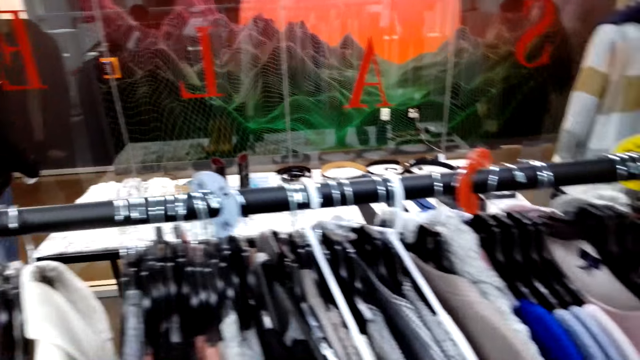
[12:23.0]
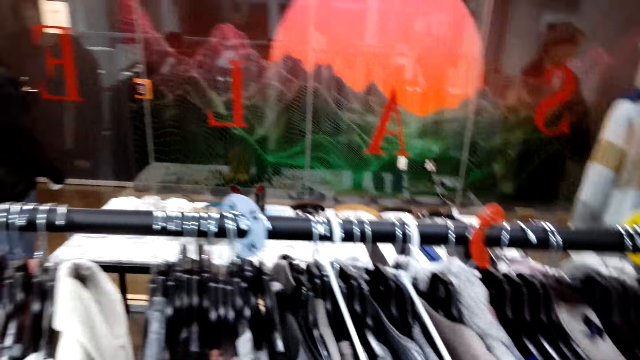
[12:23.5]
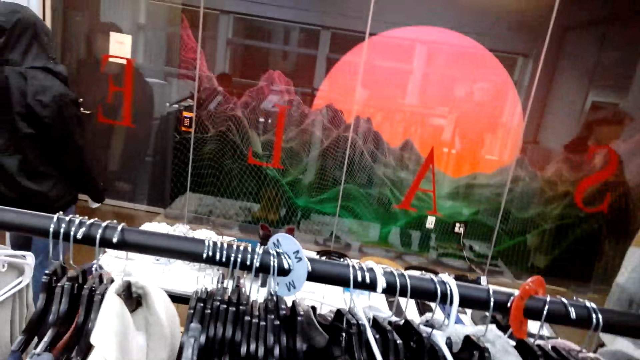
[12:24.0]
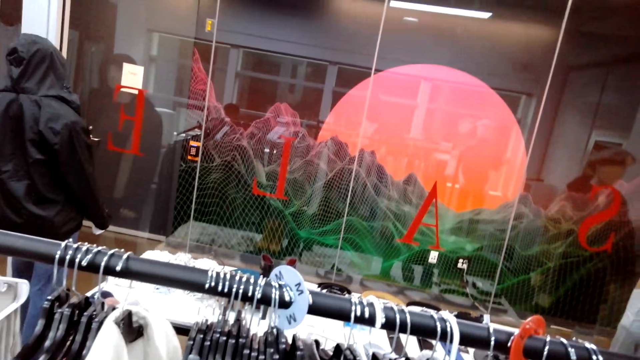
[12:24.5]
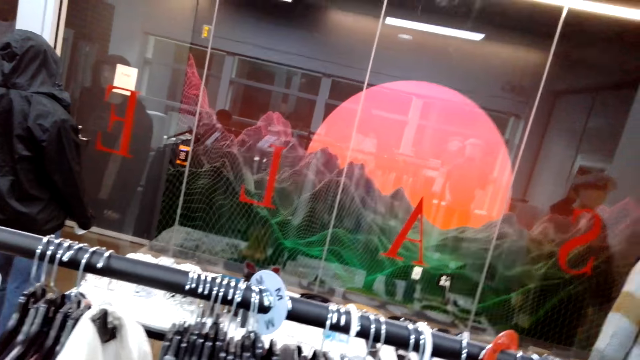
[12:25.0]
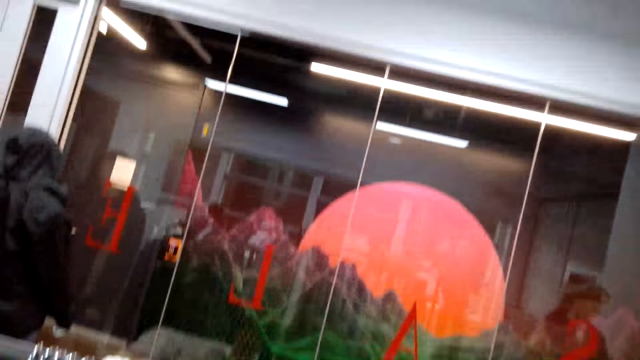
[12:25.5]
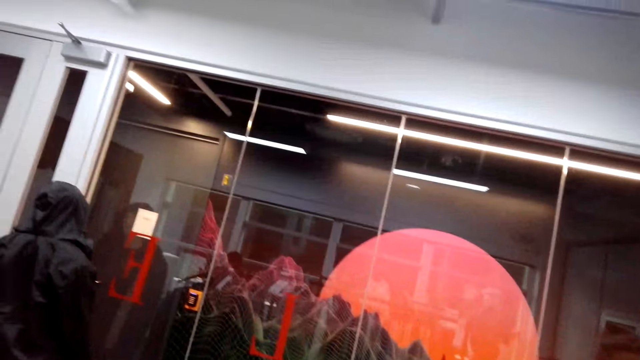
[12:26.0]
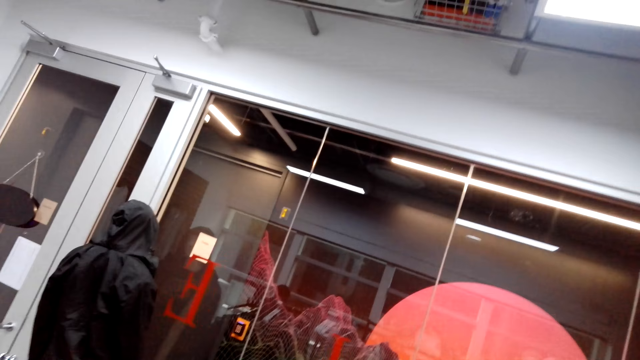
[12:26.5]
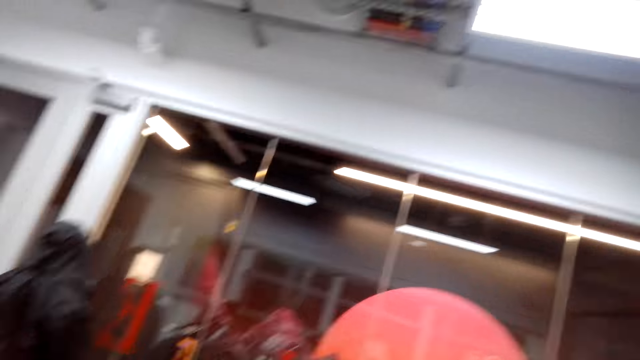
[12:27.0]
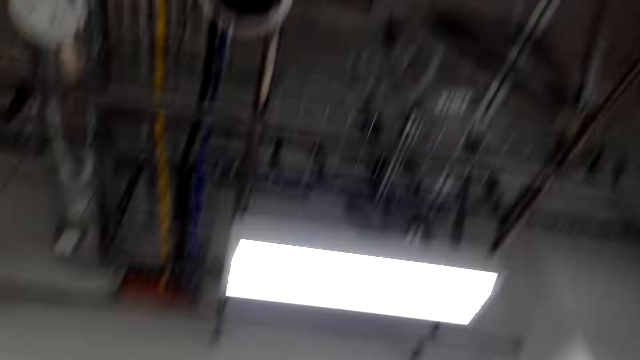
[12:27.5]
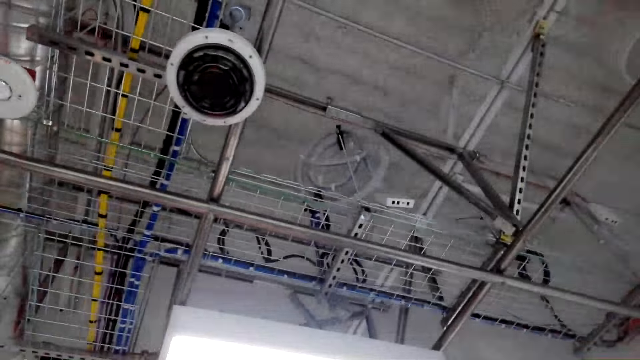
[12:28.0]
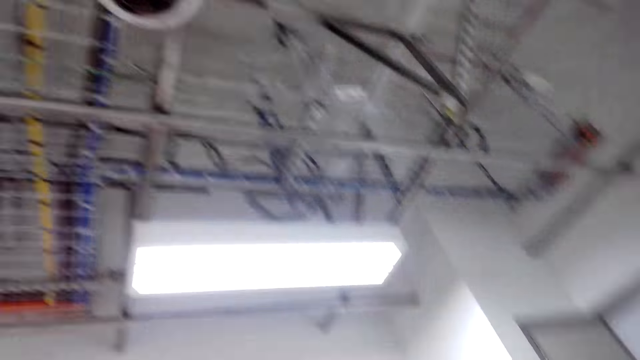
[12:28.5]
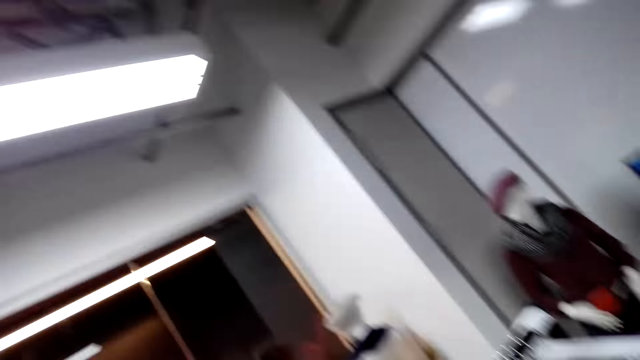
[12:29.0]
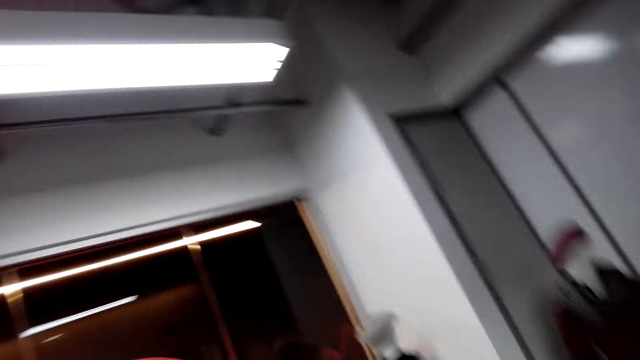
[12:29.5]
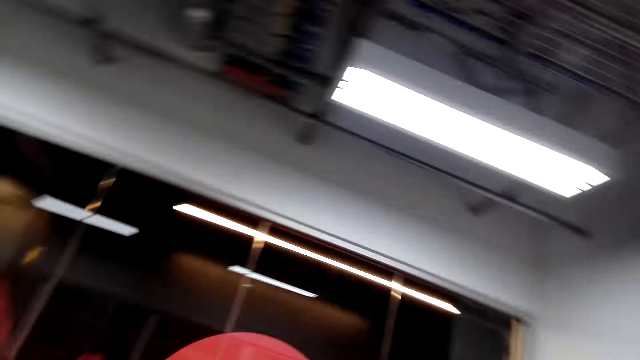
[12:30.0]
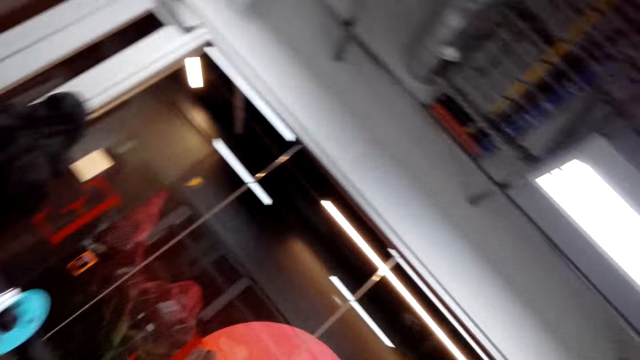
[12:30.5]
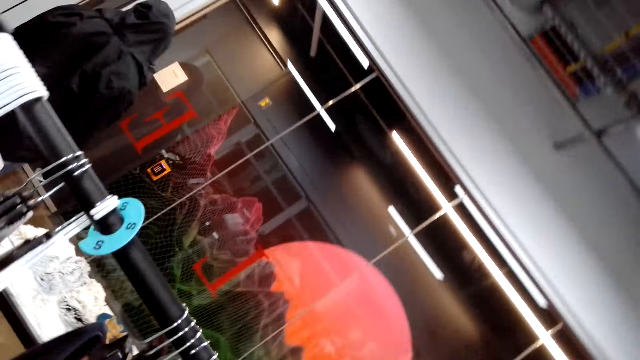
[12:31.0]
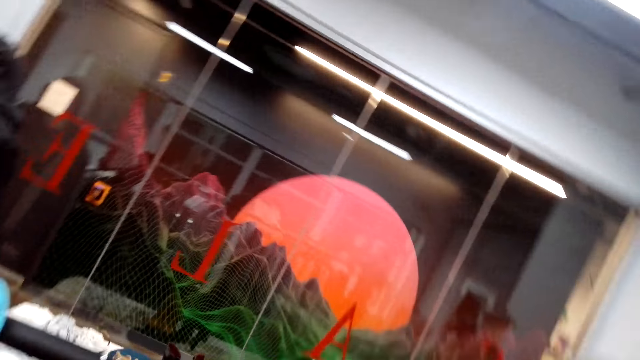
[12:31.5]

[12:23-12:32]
An attendant converses with the camera wearer. The camera wearer looks around.

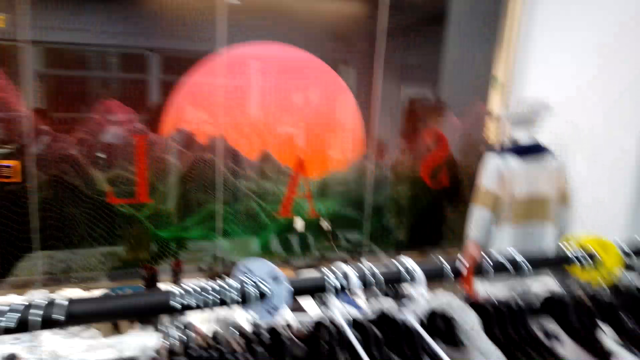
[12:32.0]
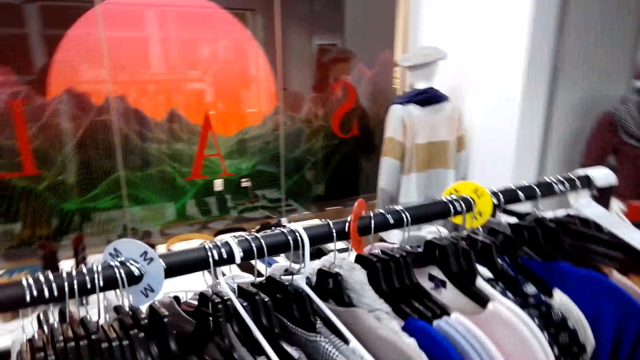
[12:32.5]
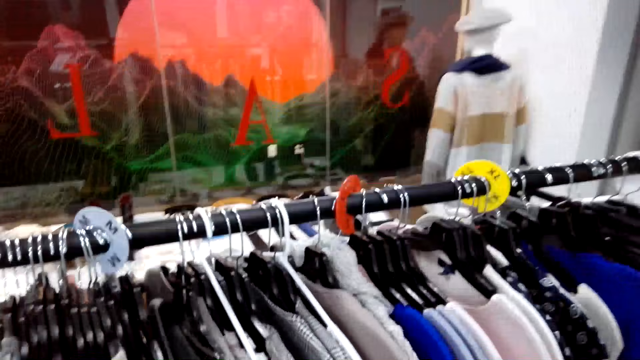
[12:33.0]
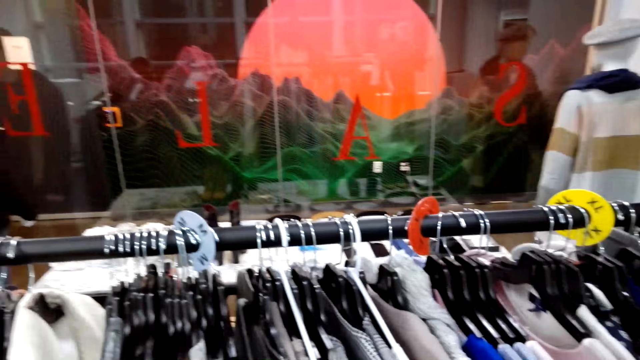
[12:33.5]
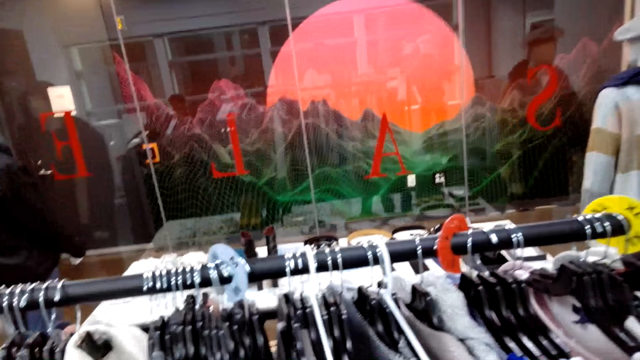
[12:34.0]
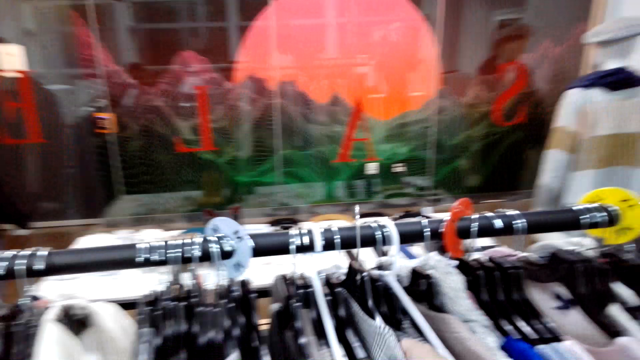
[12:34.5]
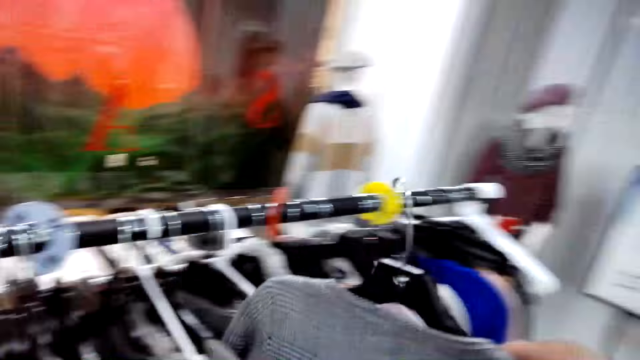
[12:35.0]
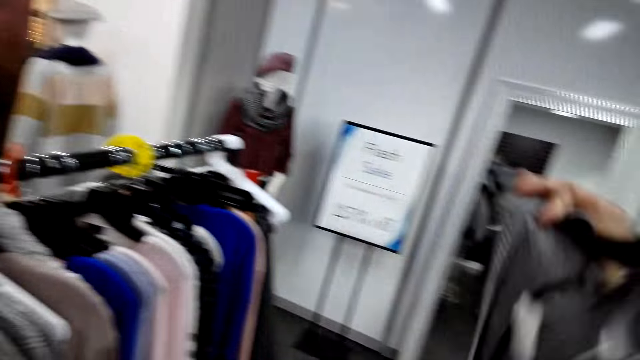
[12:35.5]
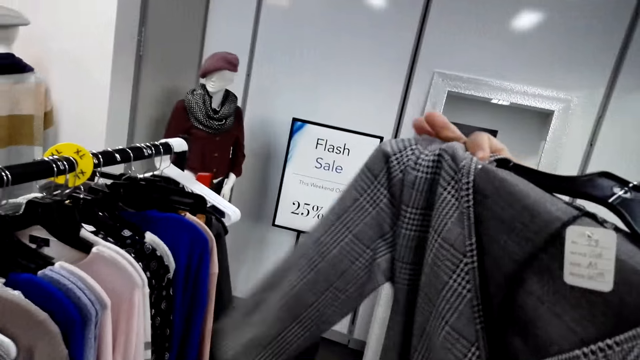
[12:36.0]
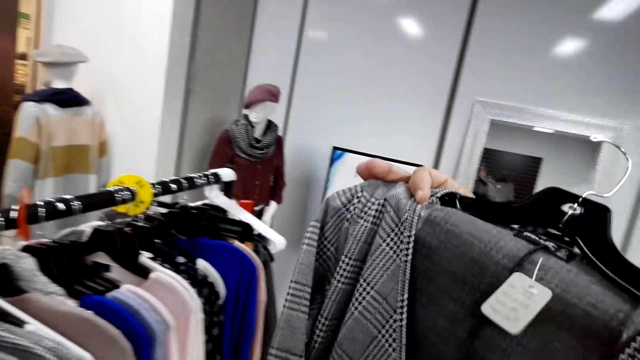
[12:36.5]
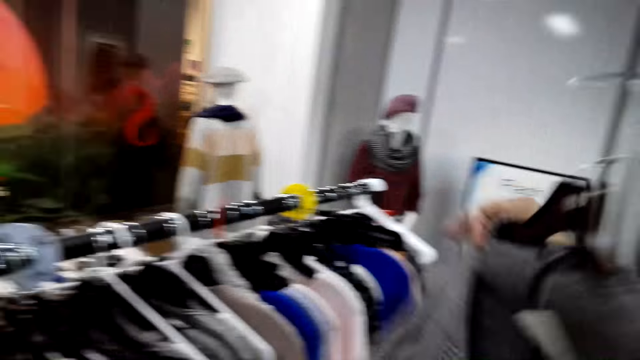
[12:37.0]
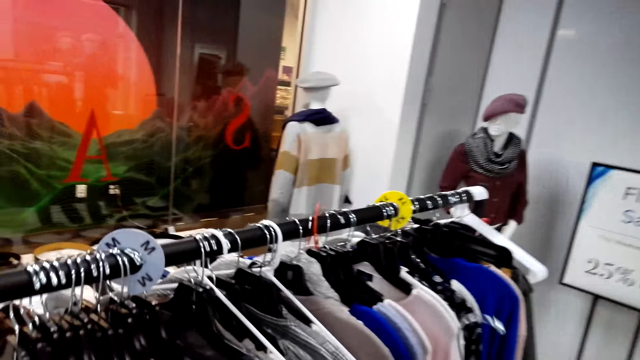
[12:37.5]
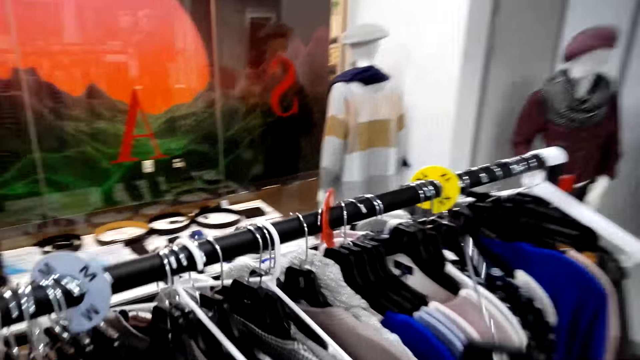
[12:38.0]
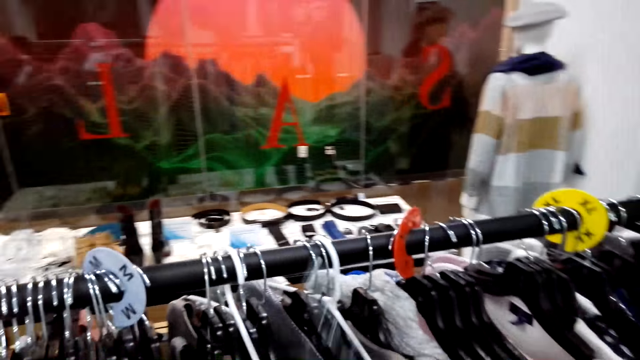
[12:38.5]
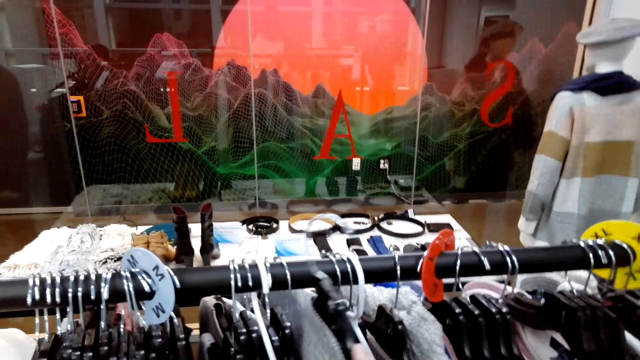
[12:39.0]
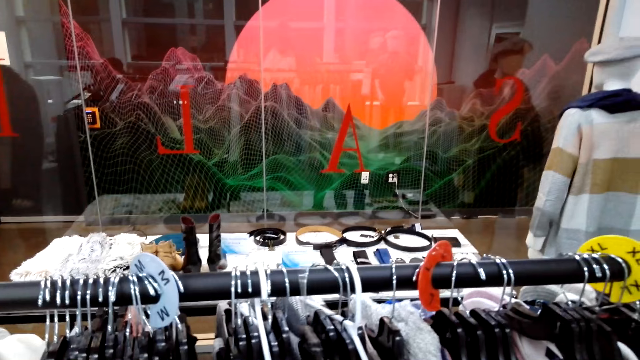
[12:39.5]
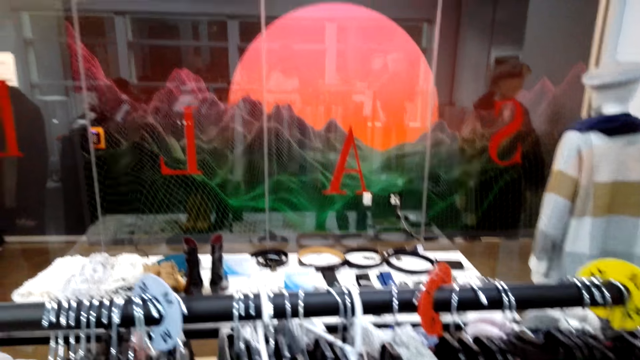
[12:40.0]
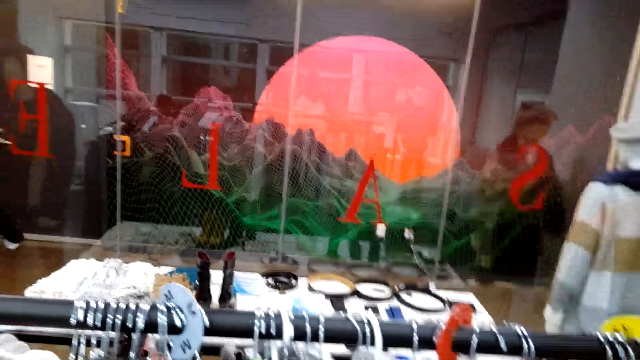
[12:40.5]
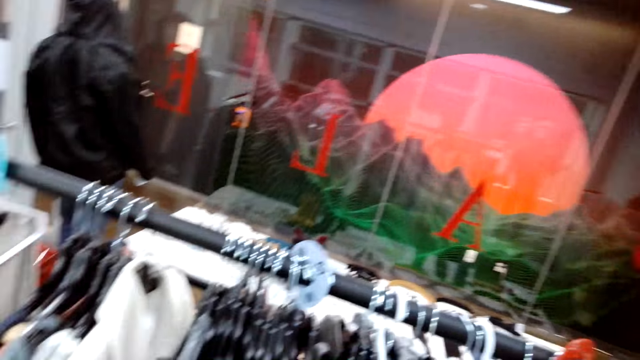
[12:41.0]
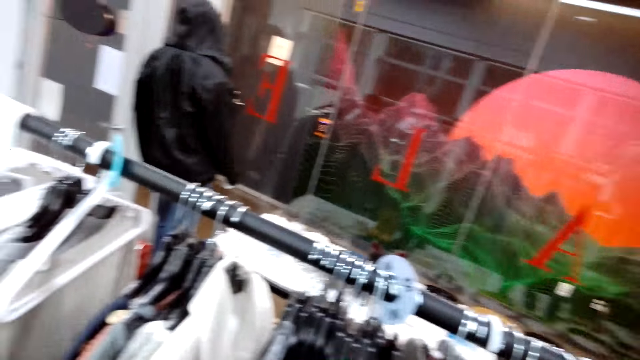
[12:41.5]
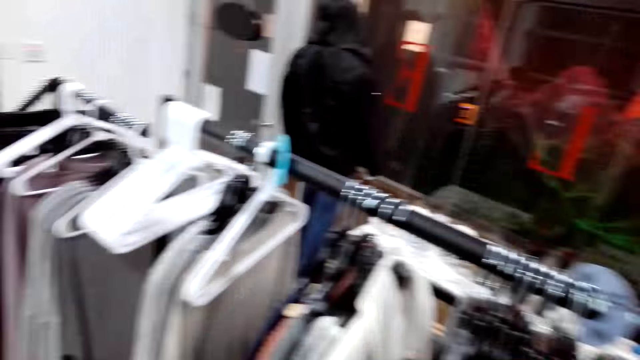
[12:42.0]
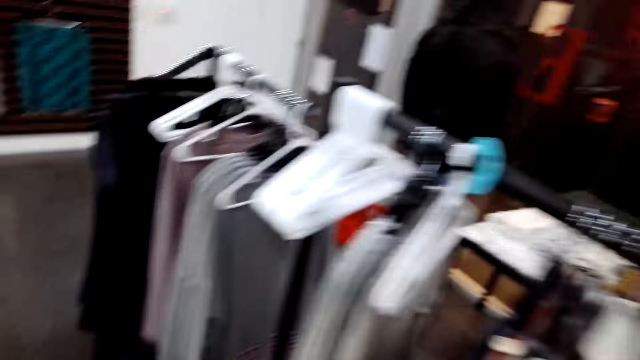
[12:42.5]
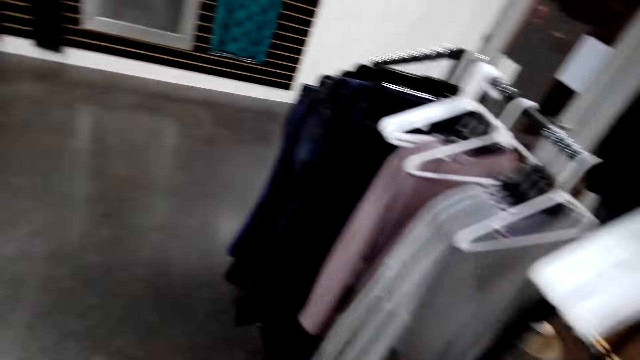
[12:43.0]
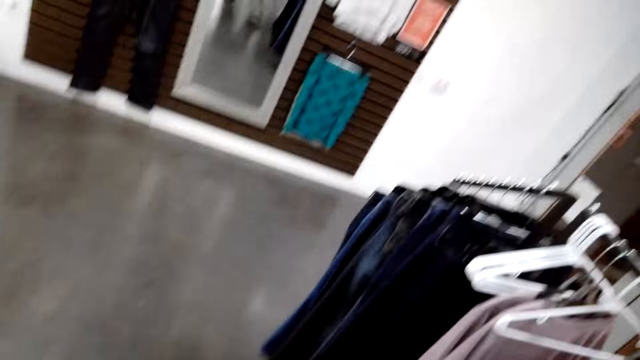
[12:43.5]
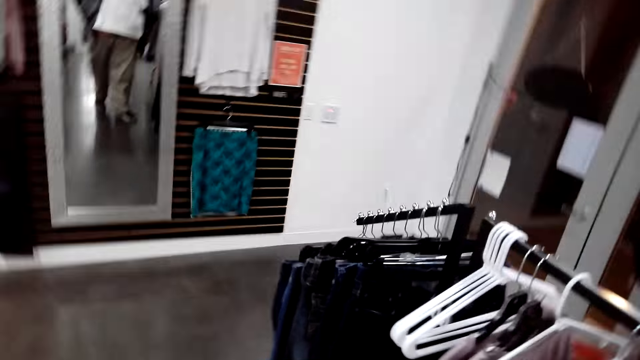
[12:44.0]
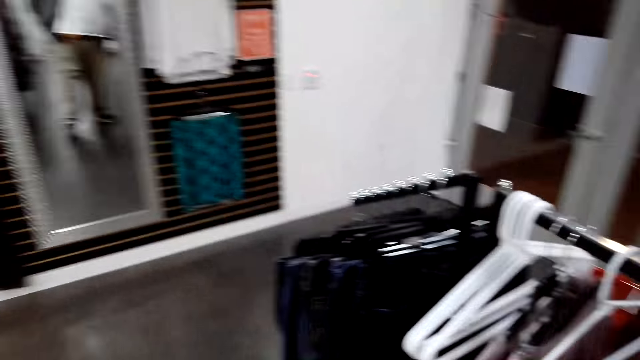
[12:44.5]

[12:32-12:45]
The camera wearer gazes at clothes on the hanger stand. An attendant converses with the camera wearer. The camera wearer converses with the attendant. They unhang a top on the hanger, look at the top, and hang the top back on the hanger stand. They gaze at the clothes on the hanger stand and walk.
